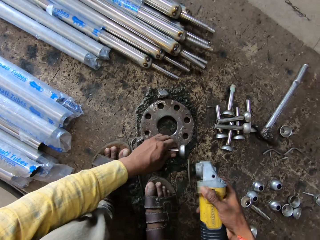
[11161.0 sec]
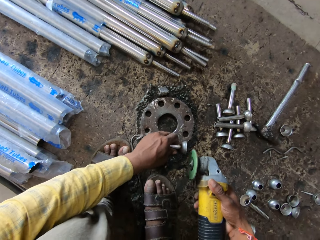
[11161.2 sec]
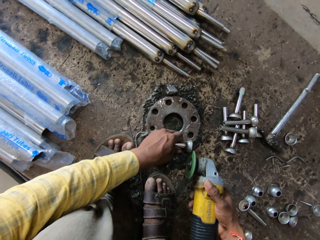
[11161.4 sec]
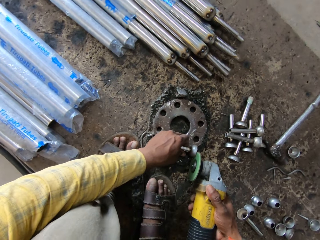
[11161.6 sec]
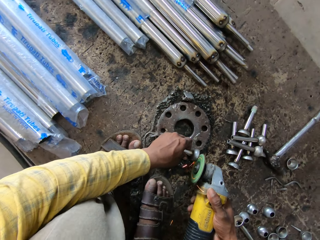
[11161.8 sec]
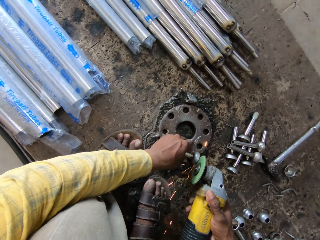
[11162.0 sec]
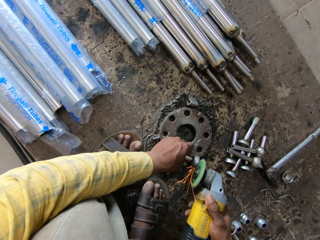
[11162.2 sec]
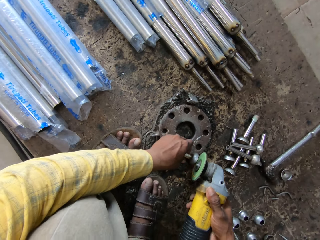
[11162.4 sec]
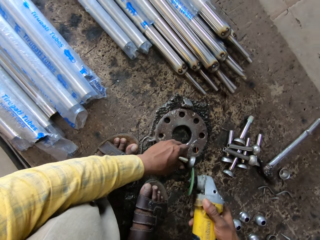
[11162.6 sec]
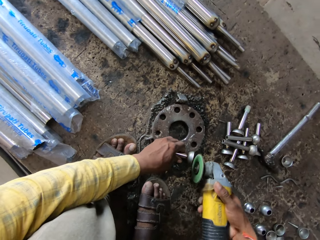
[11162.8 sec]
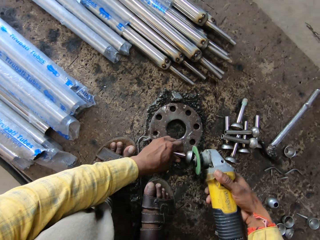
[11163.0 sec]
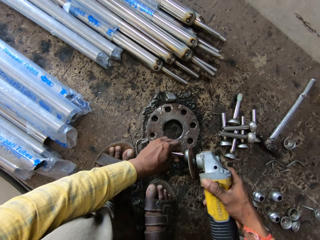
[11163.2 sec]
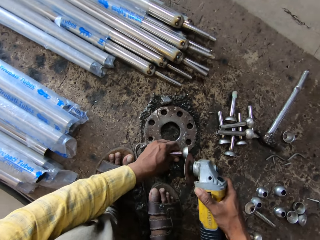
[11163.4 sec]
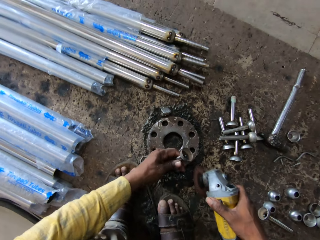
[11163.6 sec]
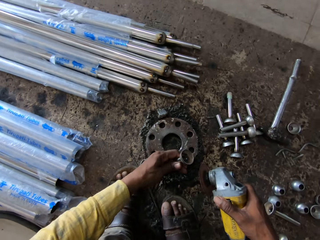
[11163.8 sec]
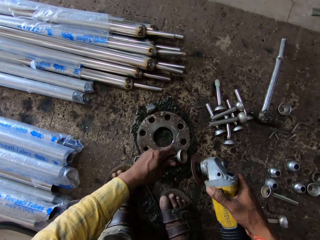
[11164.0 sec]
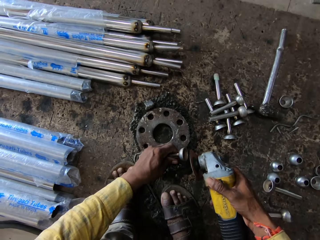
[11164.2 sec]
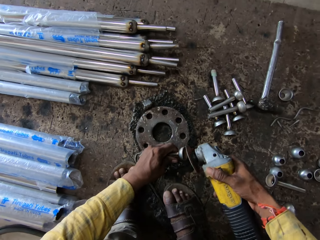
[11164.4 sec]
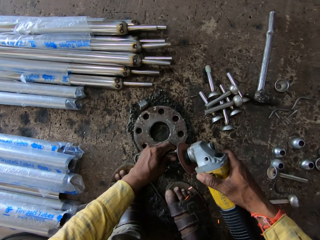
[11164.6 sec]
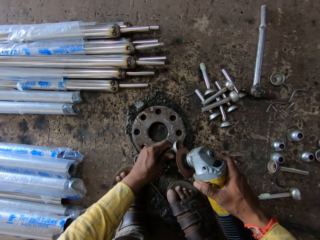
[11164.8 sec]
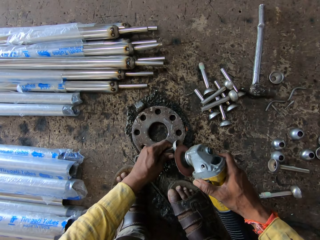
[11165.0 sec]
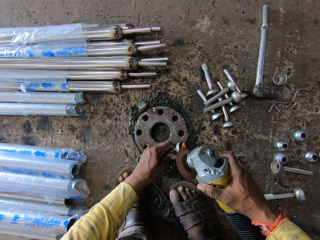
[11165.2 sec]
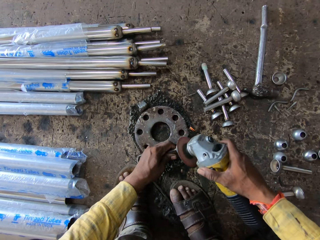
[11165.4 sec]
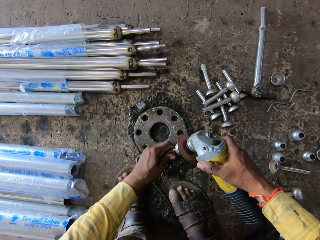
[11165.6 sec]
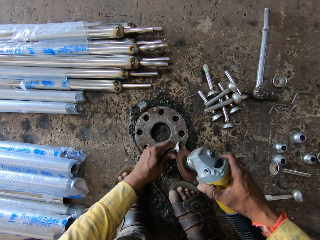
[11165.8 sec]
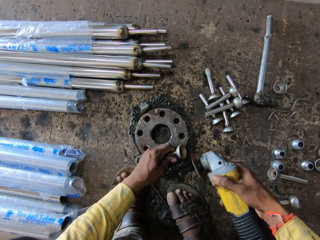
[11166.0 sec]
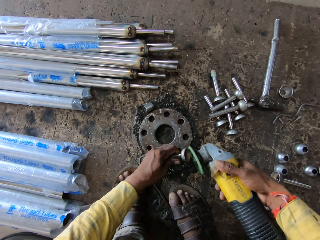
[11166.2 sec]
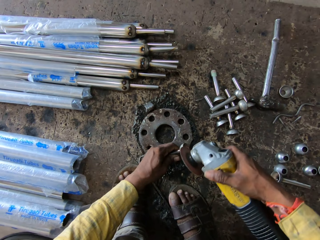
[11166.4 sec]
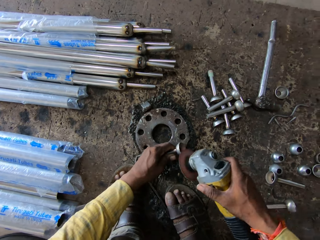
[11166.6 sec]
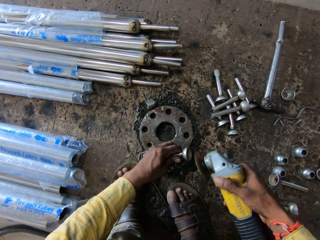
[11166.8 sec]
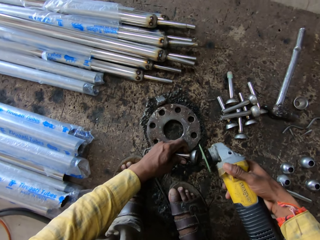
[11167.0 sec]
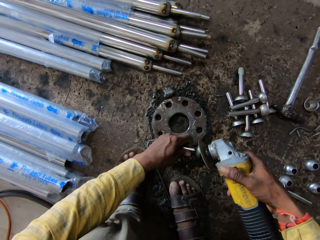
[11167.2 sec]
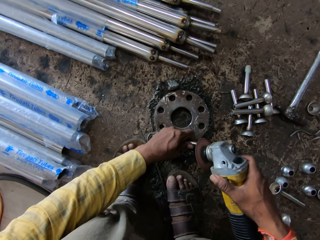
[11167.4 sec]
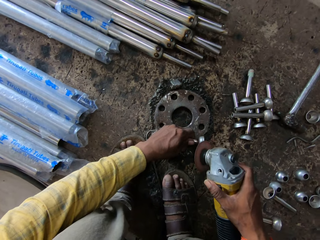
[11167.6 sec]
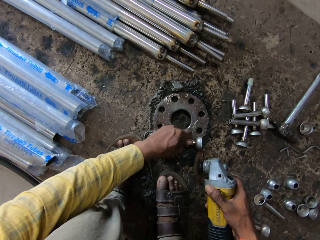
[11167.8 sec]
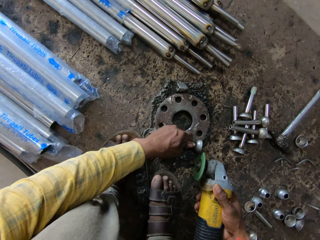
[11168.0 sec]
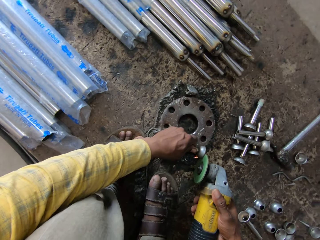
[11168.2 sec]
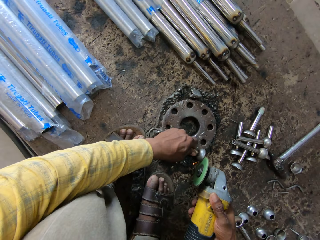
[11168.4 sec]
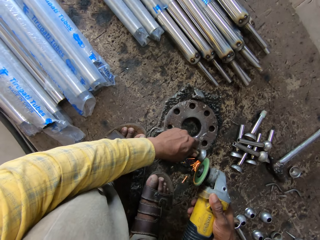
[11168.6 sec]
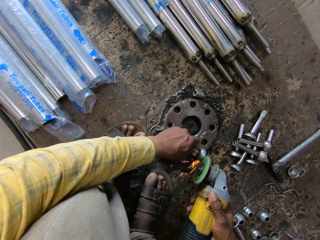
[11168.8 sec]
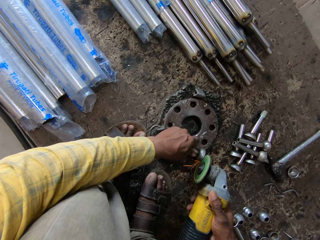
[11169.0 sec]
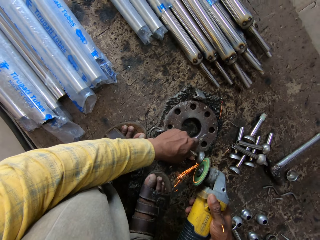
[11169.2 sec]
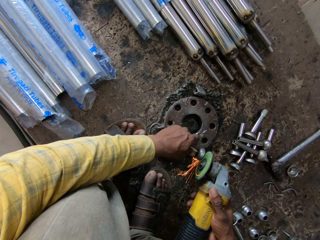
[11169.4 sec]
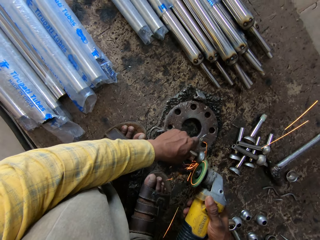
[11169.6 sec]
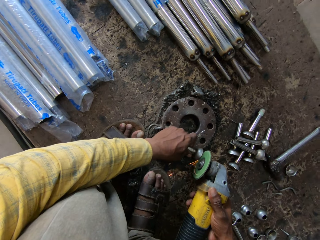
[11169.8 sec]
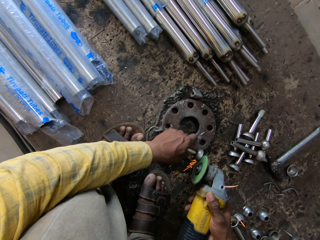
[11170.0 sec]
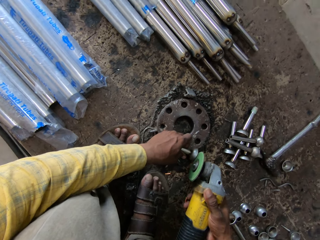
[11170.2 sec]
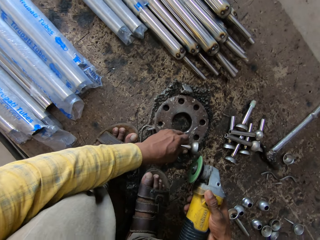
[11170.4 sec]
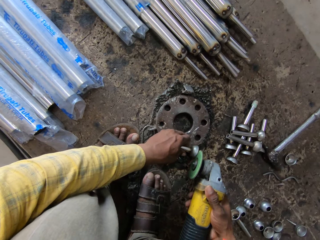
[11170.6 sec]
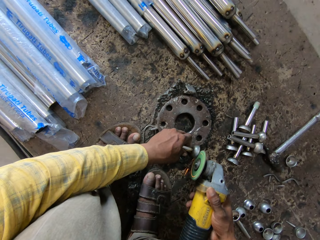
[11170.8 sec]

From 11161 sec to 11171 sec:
The camera wearer looks at the steel in the hand. They grind the steel.

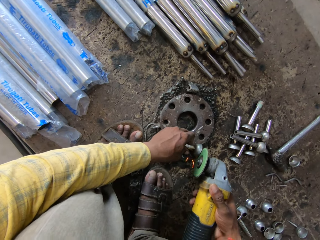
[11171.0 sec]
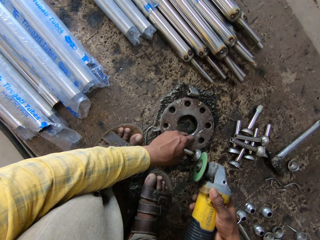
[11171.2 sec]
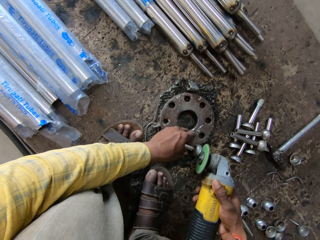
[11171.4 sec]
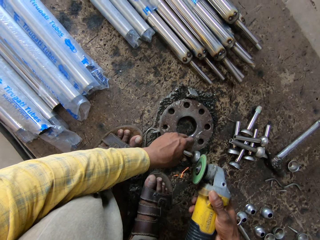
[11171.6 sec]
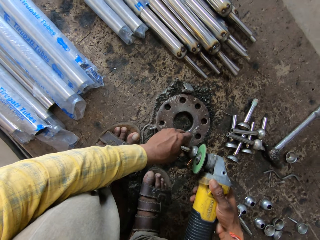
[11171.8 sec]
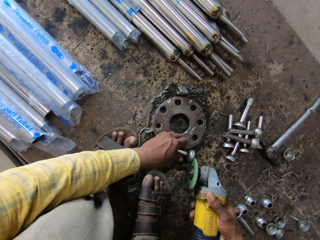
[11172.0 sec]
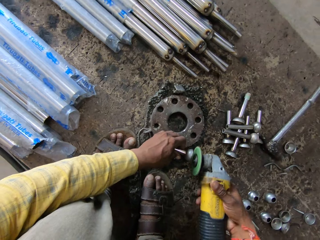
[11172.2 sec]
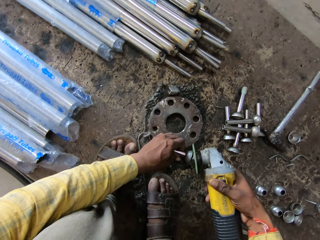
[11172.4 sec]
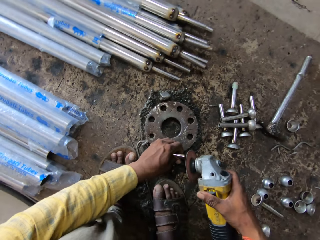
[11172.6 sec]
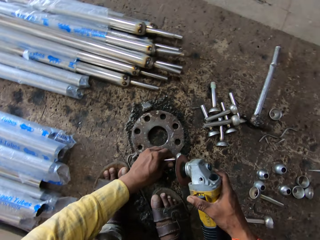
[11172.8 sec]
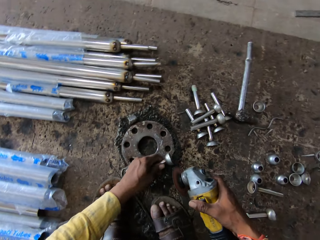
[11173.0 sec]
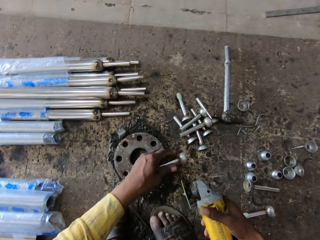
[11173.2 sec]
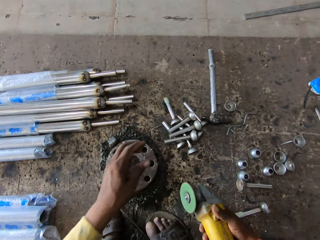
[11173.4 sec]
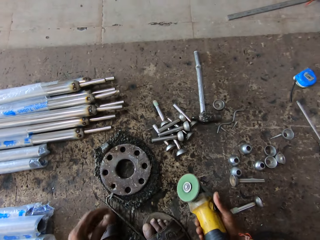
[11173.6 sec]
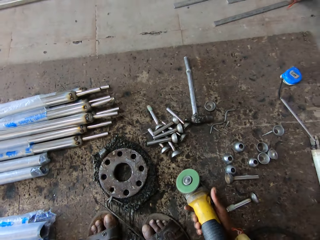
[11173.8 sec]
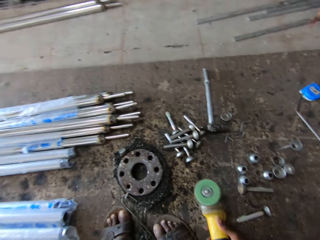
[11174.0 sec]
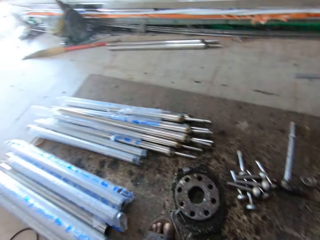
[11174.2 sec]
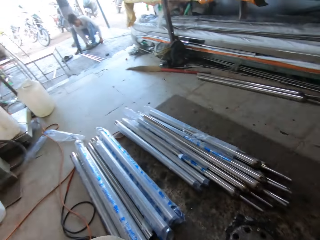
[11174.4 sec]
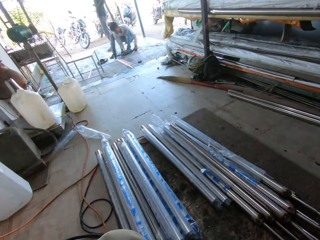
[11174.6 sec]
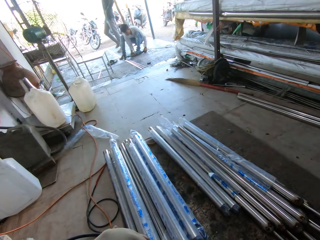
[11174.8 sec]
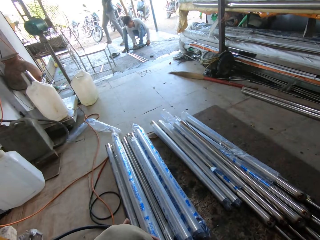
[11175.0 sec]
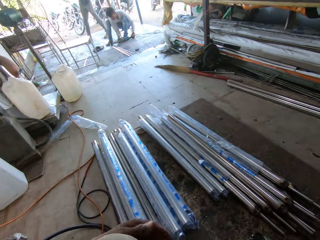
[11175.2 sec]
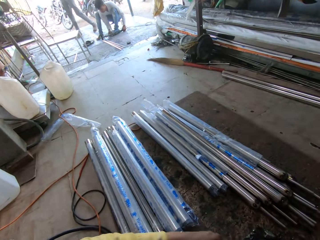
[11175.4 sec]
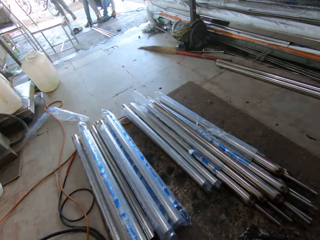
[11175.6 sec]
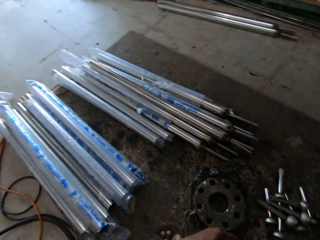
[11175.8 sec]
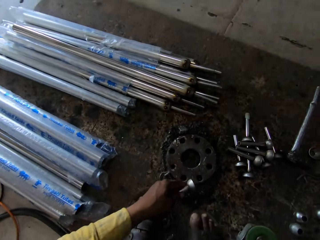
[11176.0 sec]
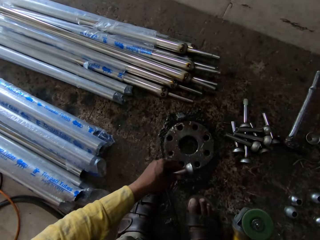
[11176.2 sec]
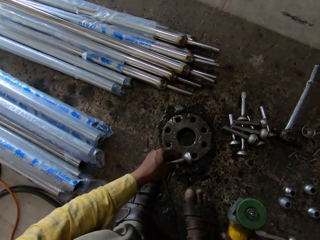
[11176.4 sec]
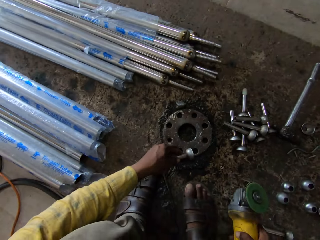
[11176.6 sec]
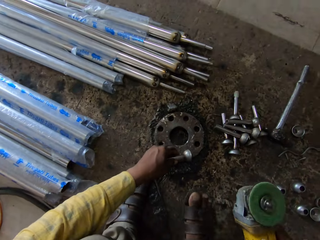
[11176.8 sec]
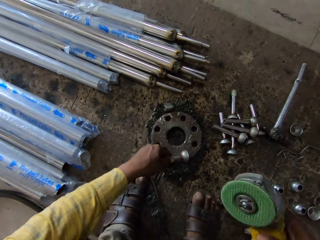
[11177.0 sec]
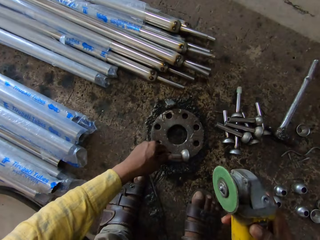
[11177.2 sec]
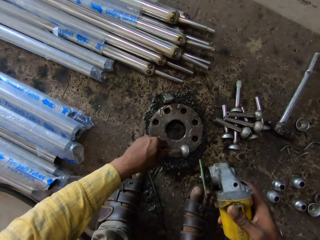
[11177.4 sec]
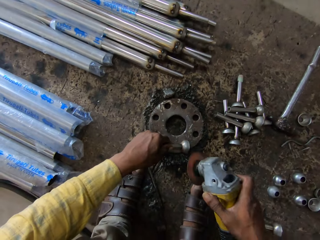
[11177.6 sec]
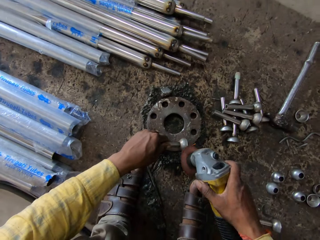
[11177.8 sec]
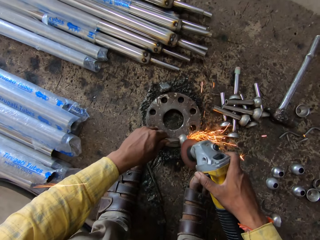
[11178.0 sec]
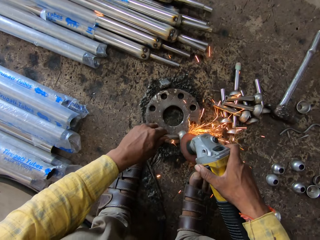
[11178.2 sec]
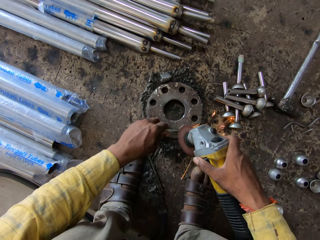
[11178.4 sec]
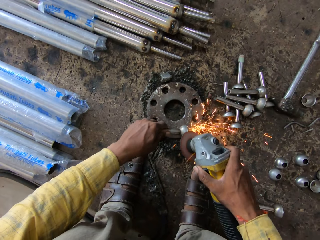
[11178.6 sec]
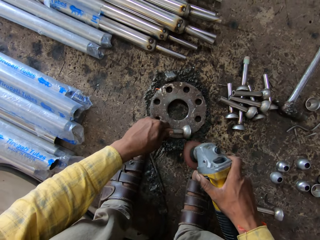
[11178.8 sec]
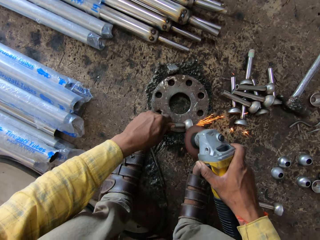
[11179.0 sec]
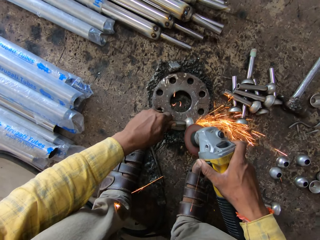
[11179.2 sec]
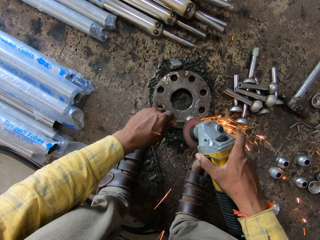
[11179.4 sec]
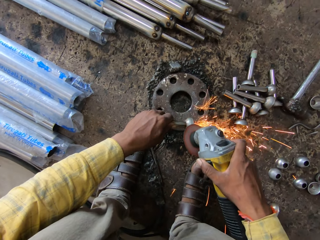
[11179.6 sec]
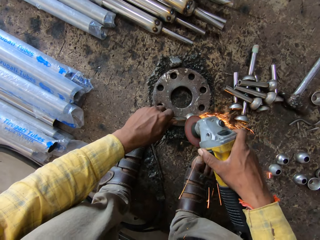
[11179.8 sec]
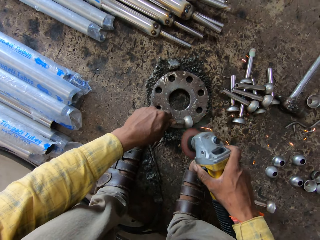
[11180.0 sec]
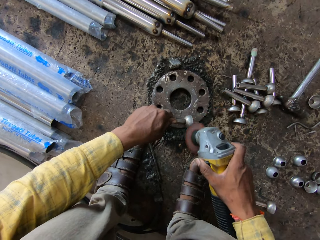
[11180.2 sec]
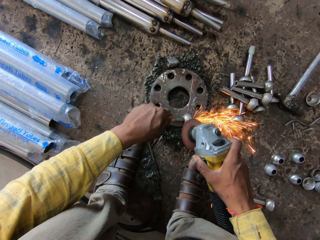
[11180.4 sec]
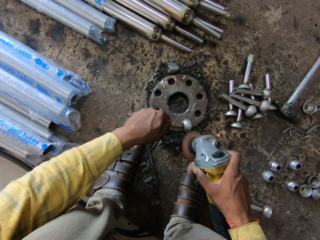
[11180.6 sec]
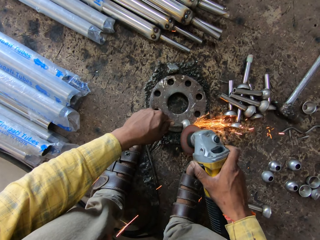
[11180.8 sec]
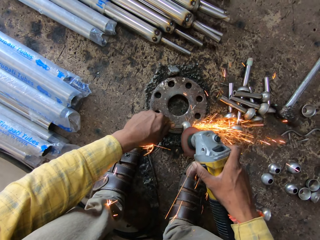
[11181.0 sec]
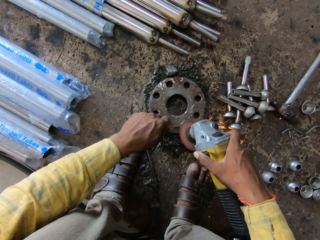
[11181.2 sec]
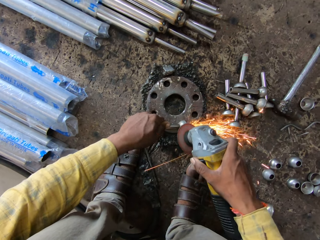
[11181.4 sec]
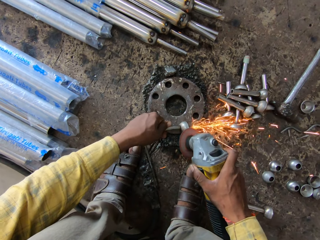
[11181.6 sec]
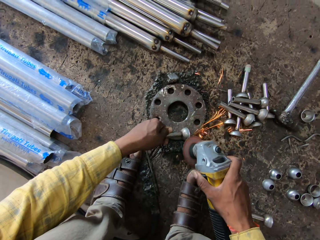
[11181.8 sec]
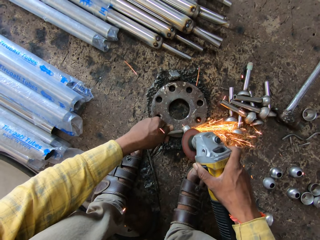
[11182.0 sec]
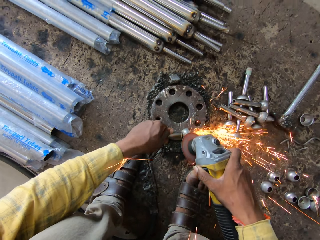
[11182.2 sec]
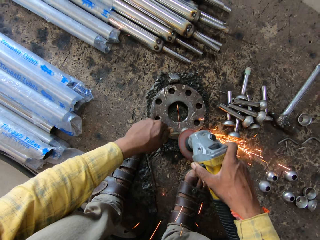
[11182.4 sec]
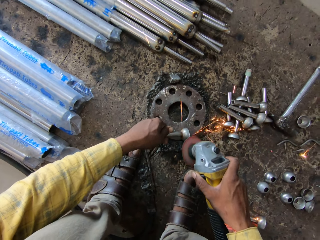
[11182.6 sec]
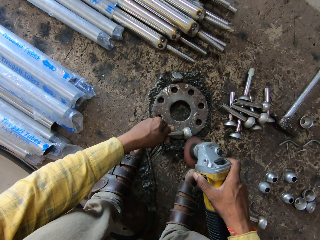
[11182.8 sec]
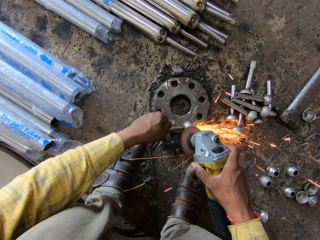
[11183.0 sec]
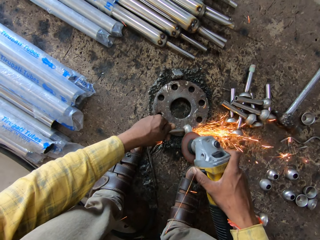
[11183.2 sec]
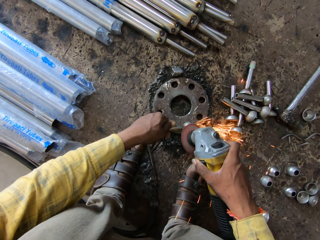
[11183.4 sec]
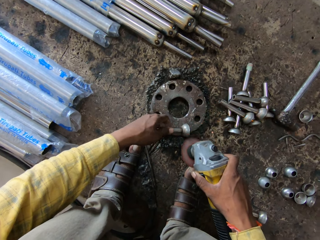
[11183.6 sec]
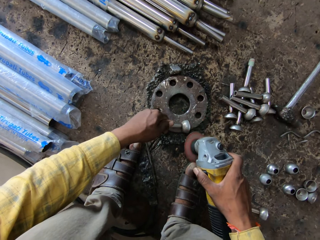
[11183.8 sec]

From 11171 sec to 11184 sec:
The camera wearer throws the steel or fitting on the floor. They put the grinder machine on the floor. They stare out of the store. They hold the steel in the hand. They put the steel on the round metal plate on the floor. They pick up the grinder machine from the floor. They shape the fitting on the metal with the grinder.
